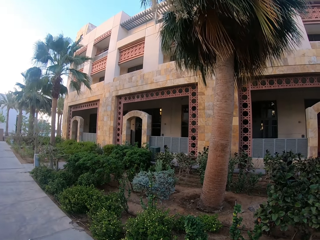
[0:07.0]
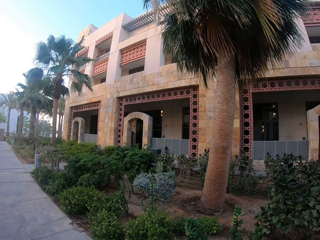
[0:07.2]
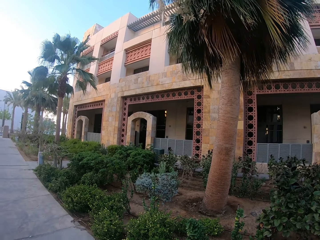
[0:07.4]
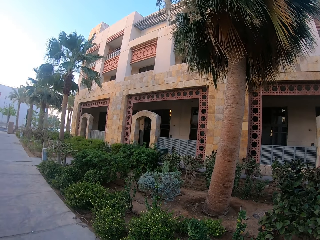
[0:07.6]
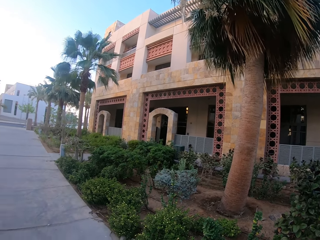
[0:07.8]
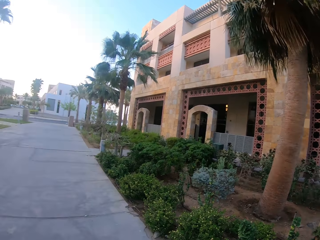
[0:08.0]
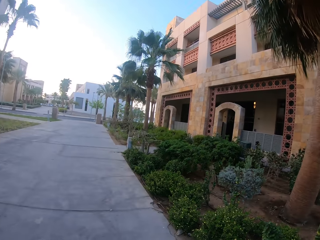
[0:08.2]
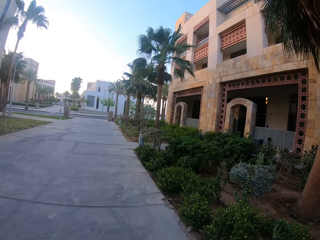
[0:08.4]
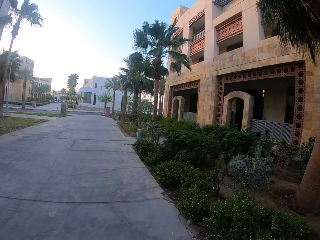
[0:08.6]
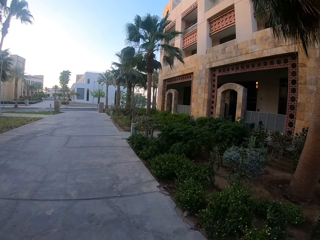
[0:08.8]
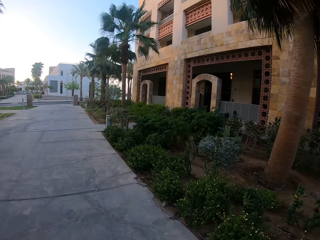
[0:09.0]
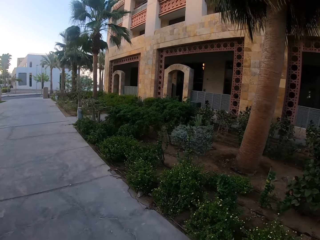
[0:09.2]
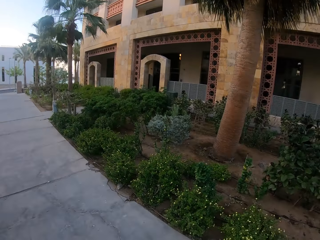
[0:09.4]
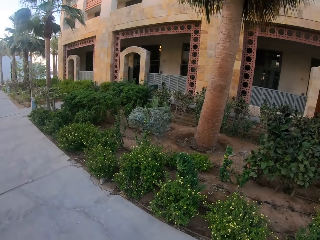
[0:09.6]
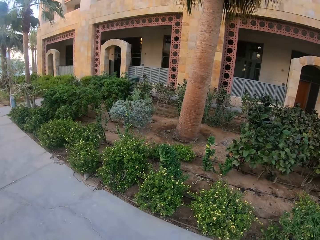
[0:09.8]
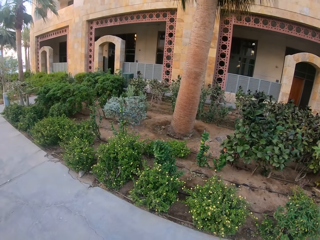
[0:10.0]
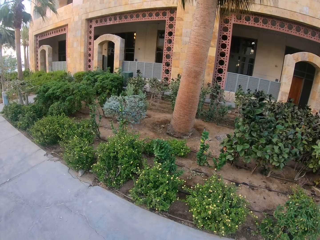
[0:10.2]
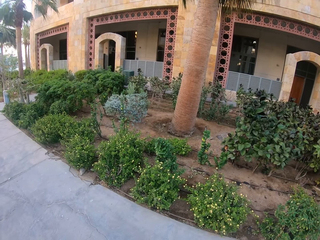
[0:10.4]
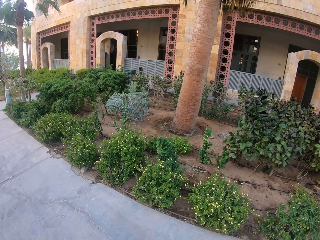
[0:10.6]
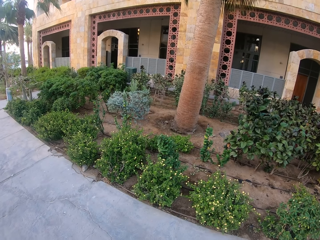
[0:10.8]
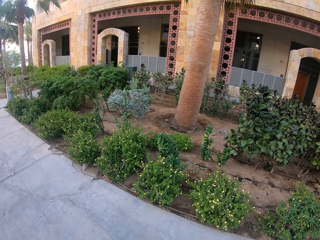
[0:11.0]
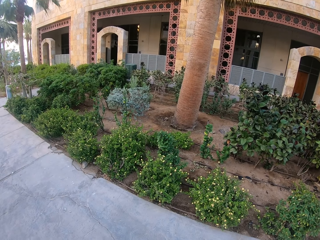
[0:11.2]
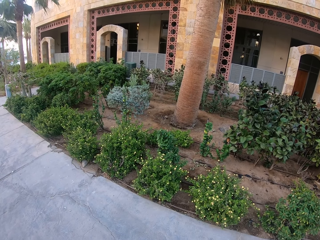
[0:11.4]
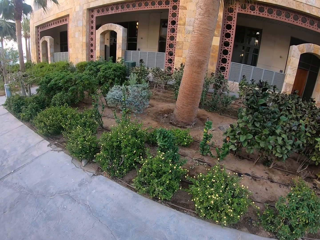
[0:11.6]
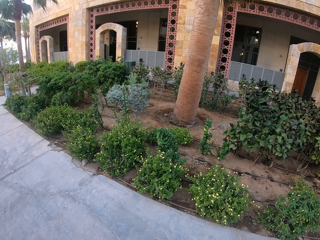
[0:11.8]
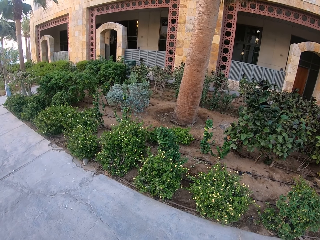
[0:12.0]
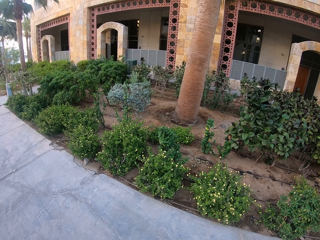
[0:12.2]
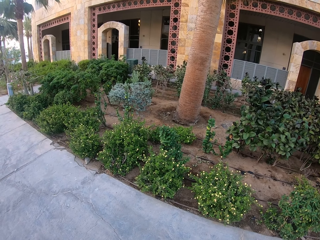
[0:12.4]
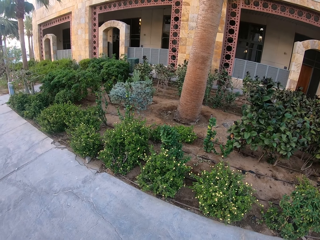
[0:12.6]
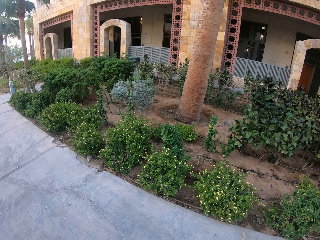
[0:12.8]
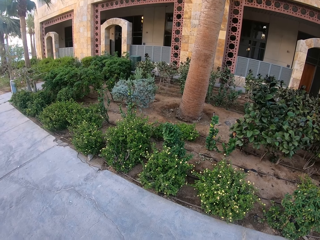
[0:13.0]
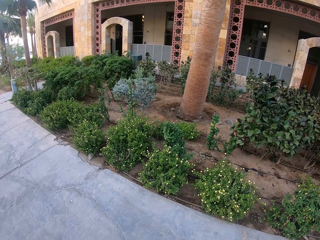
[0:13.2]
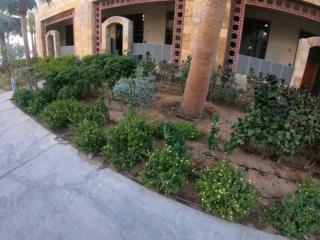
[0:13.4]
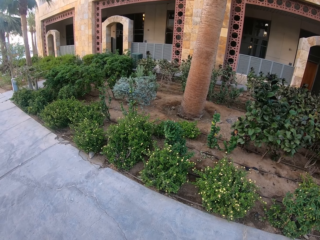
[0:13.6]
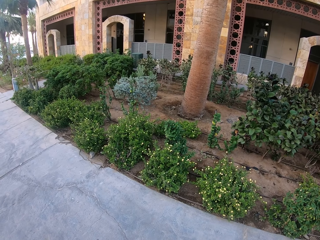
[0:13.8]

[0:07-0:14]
The camera wearer stares at the phone.

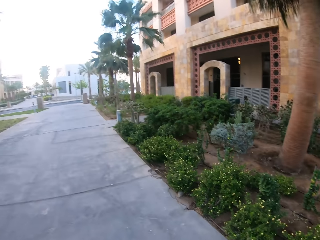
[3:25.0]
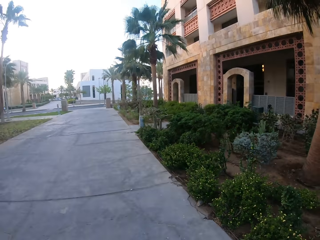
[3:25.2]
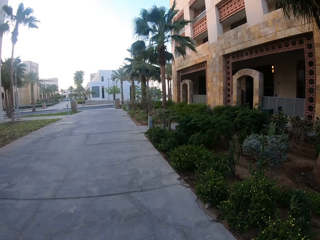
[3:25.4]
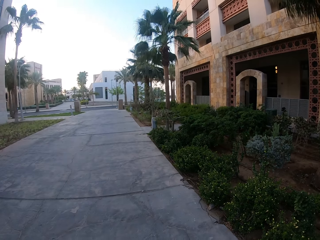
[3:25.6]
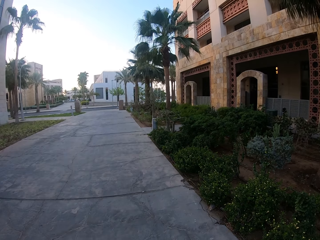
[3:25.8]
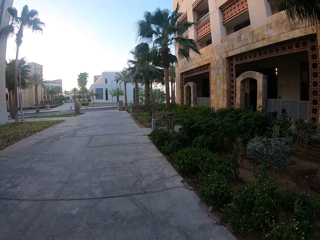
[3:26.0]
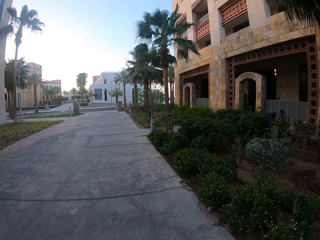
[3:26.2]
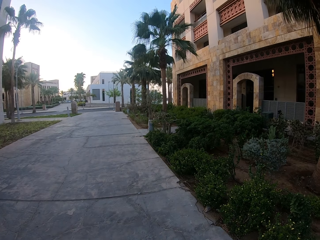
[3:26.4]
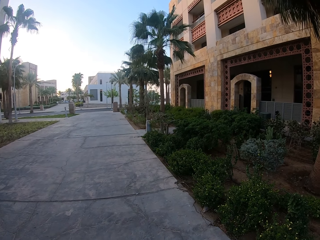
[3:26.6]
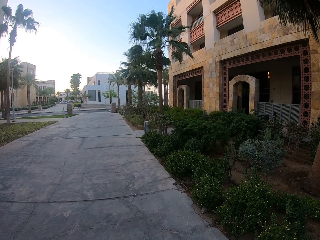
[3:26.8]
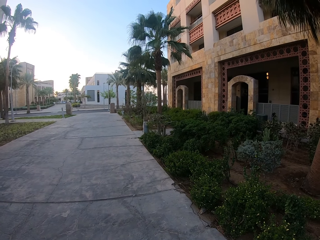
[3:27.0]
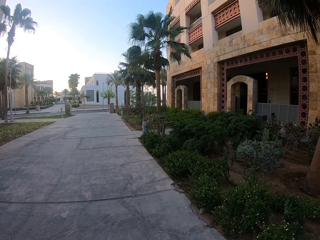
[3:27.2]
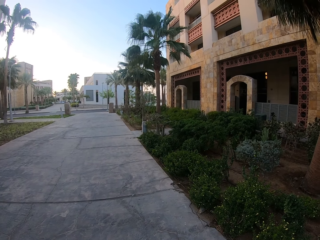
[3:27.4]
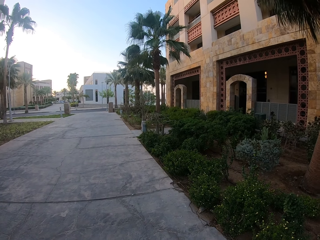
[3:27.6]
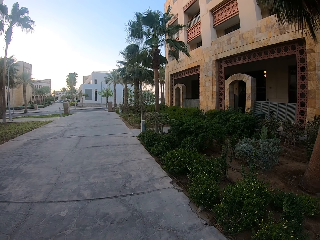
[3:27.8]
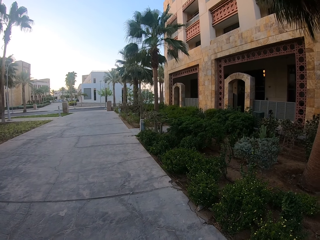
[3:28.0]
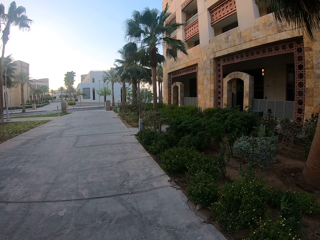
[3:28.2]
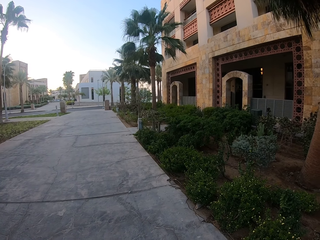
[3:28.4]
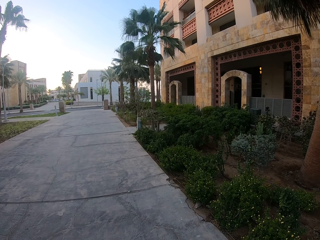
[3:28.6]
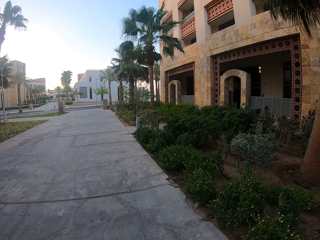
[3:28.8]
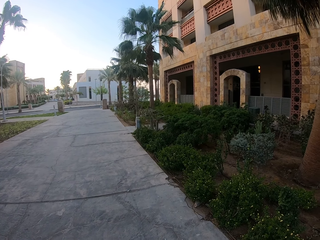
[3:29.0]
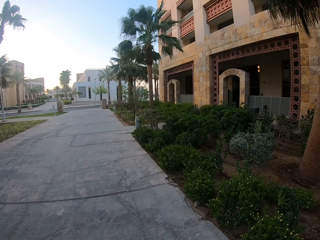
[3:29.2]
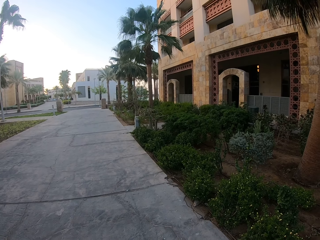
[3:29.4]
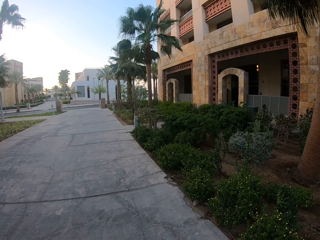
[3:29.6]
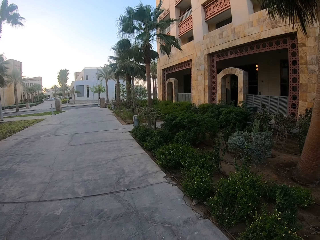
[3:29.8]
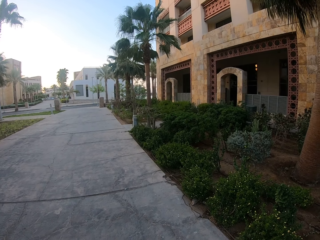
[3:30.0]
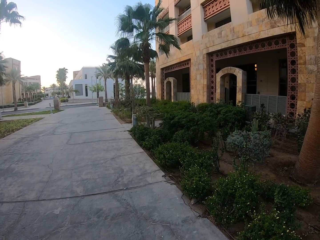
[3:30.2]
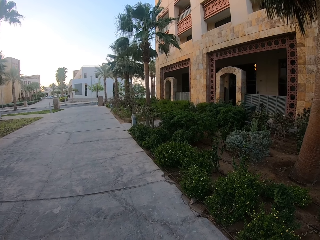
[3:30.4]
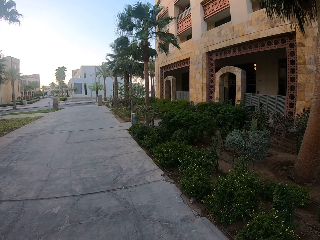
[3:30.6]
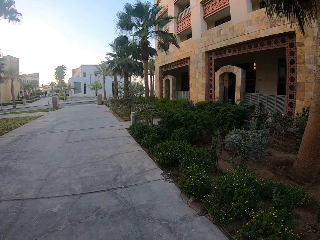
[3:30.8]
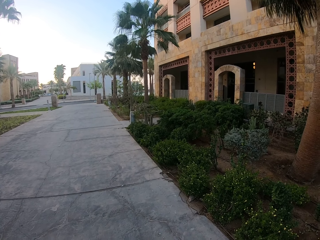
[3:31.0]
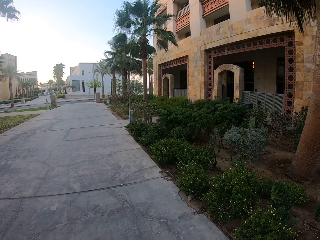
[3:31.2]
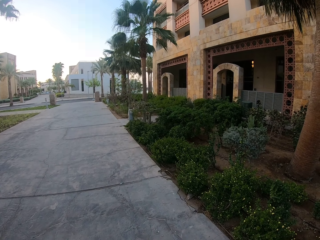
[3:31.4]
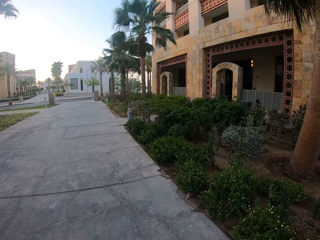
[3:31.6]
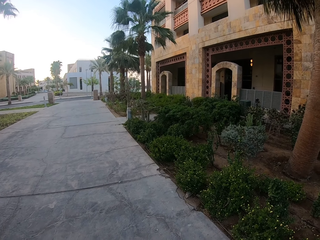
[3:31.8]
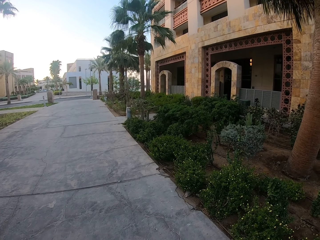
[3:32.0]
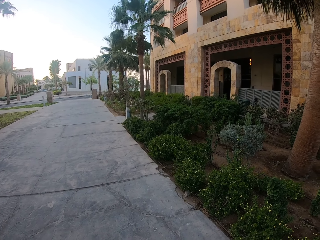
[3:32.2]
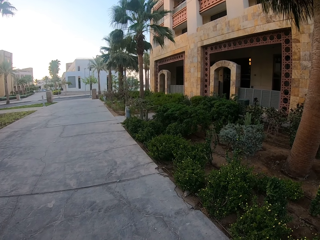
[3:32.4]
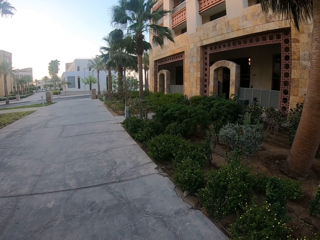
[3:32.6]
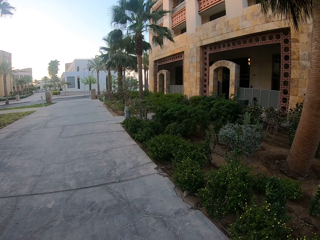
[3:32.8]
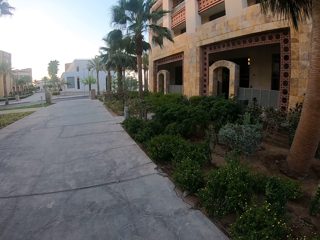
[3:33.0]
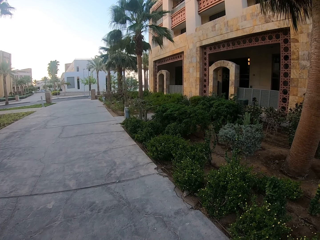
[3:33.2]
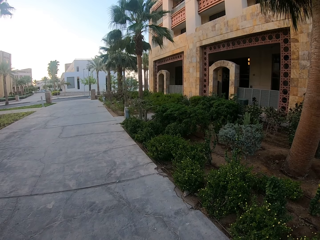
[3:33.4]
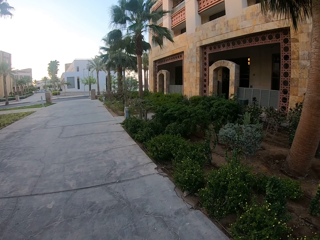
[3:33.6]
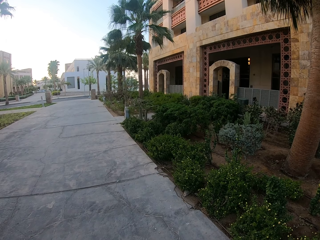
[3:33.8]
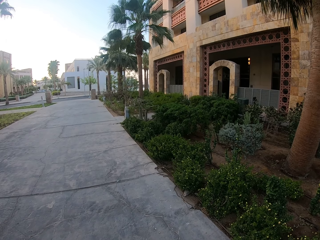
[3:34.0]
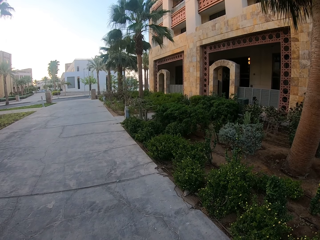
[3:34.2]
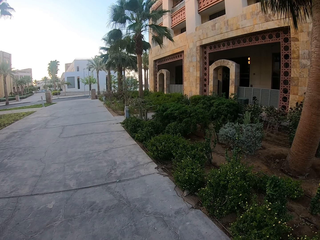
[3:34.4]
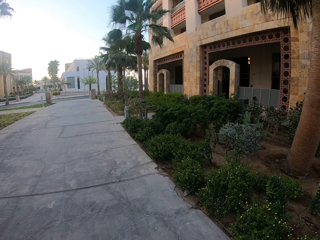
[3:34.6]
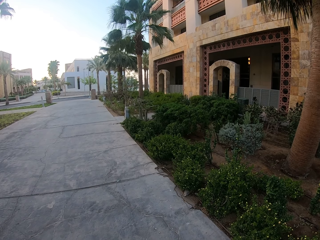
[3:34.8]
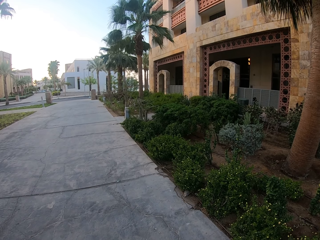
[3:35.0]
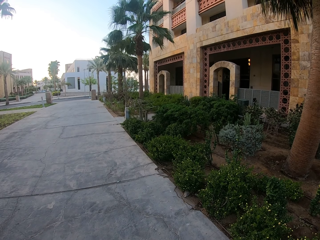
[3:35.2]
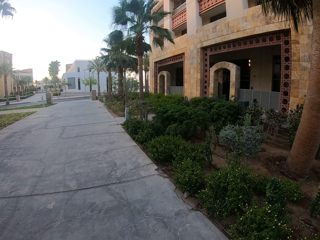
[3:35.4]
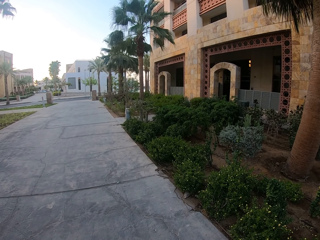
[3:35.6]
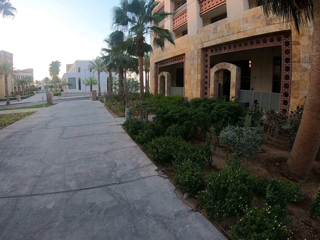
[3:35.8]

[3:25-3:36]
The camera wearer turns right. They stare at the phone.

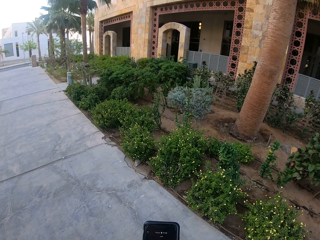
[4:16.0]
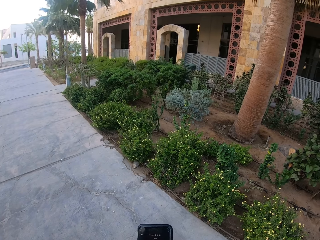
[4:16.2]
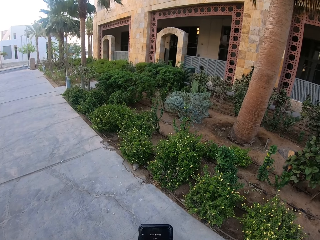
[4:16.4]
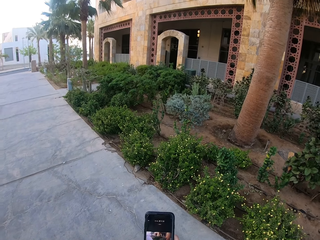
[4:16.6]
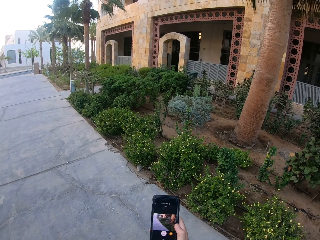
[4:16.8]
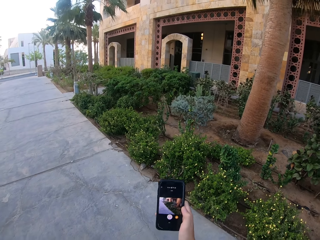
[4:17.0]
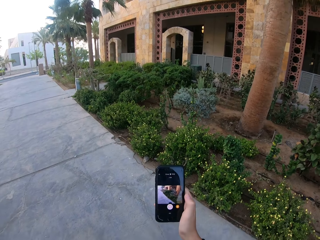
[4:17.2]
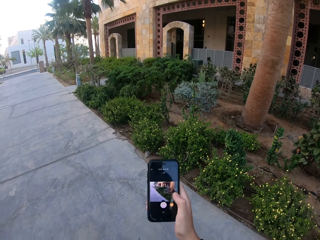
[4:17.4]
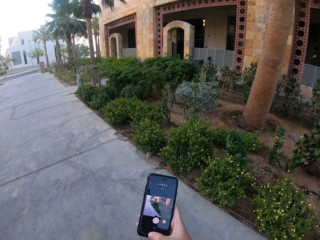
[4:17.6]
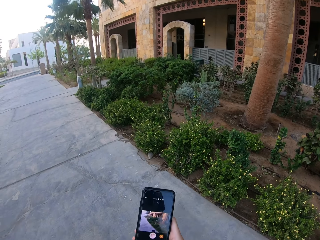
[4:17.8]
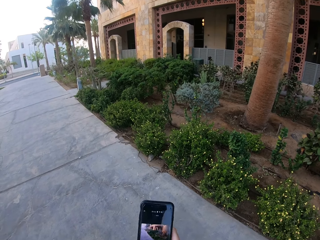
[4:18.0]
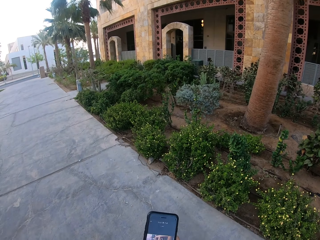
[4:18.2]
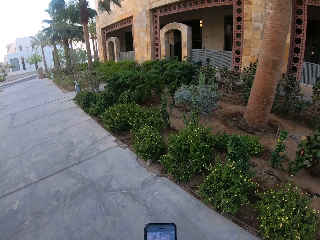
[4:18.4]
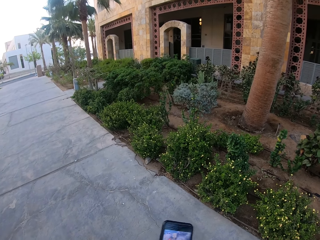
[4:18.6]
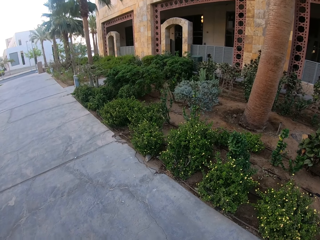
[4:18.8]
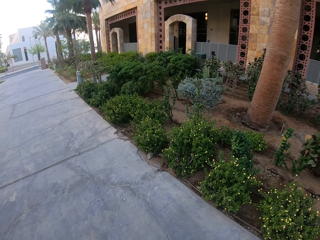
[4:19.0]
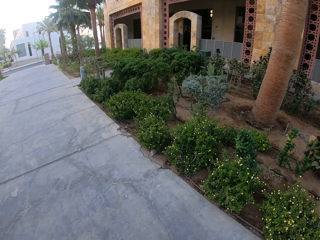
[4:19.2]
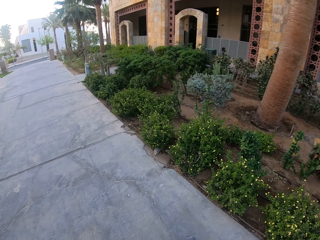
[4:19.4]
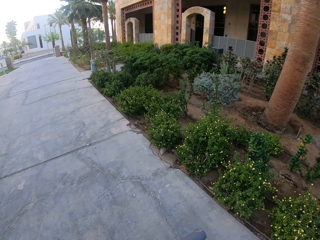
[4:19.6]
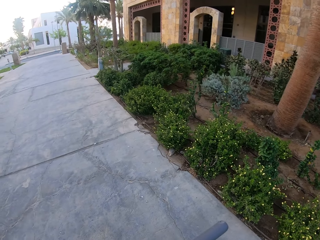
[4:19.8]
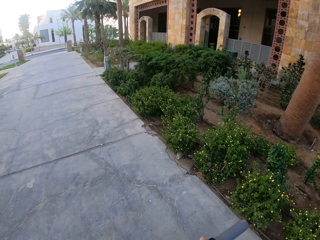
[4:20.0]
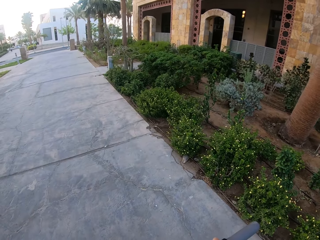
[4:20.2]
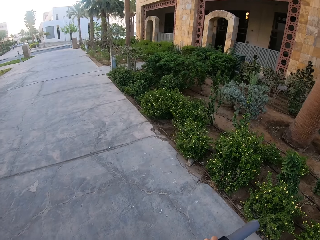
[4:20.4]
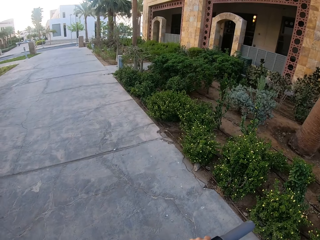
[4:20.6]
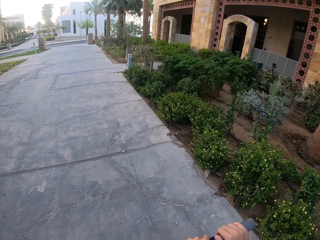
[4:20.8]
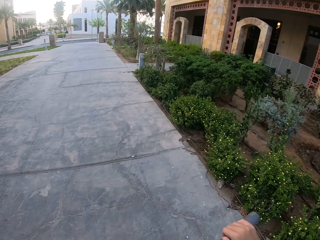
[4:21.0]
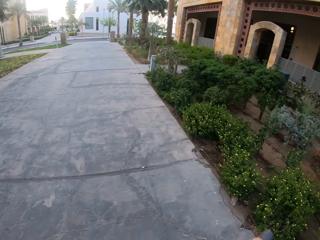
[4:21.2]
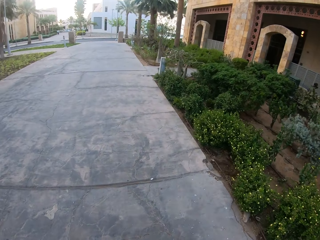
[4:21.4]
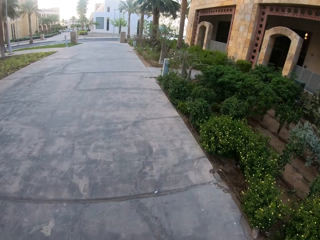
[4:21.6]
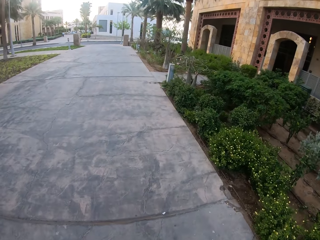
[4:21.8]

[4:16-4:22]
The camera wearer photographs the flowers. They hold a phone. They ride around the street.
